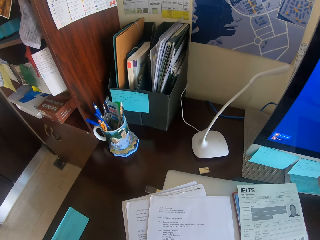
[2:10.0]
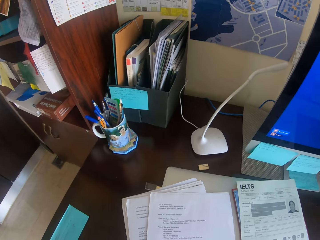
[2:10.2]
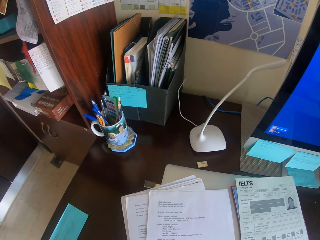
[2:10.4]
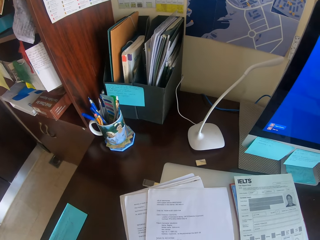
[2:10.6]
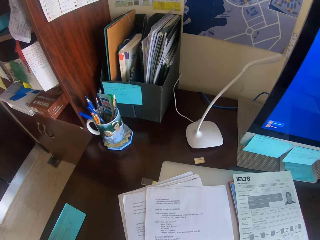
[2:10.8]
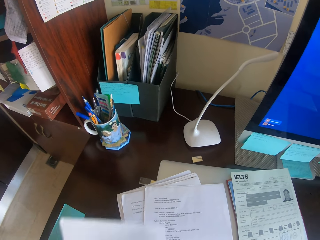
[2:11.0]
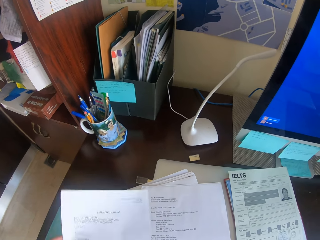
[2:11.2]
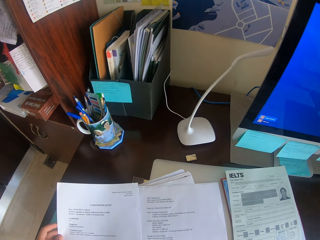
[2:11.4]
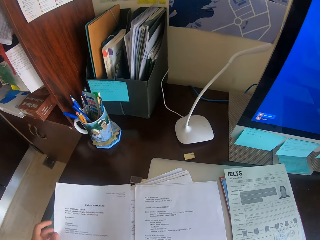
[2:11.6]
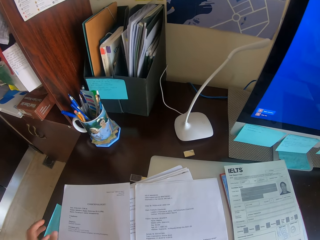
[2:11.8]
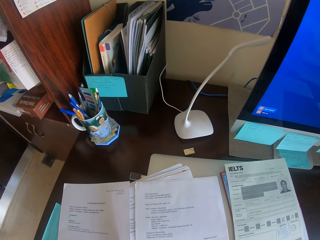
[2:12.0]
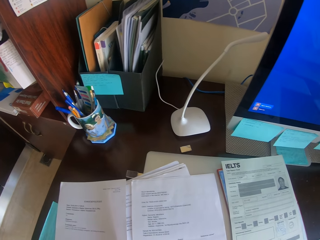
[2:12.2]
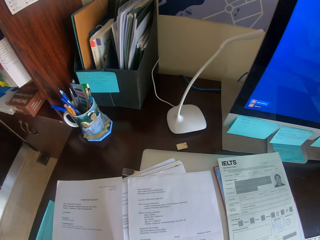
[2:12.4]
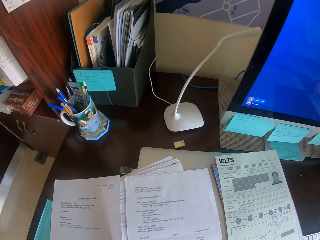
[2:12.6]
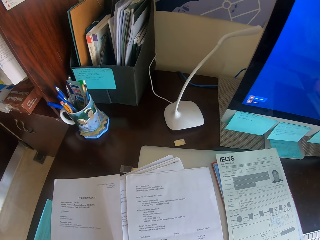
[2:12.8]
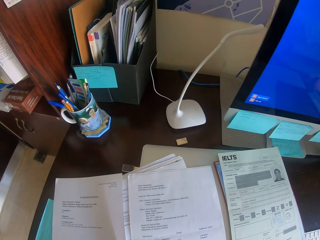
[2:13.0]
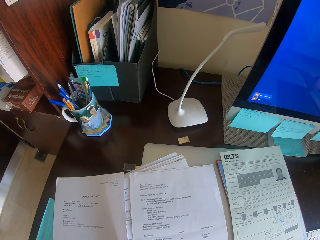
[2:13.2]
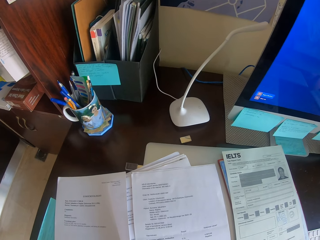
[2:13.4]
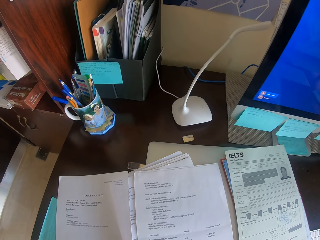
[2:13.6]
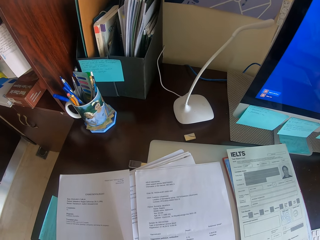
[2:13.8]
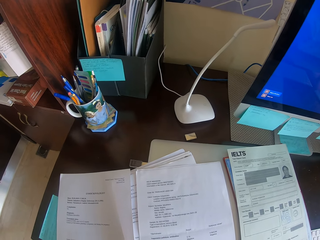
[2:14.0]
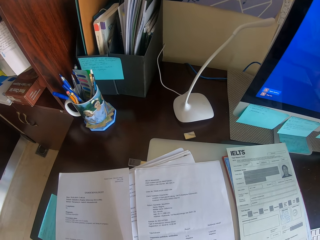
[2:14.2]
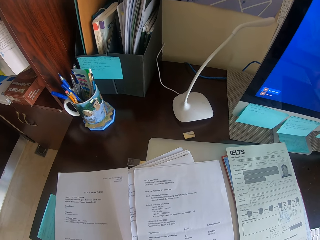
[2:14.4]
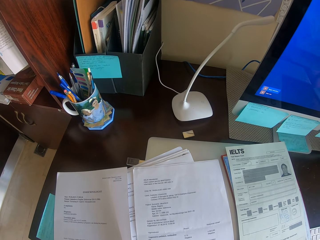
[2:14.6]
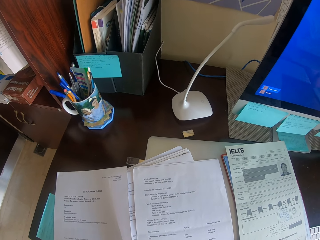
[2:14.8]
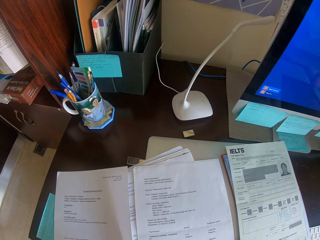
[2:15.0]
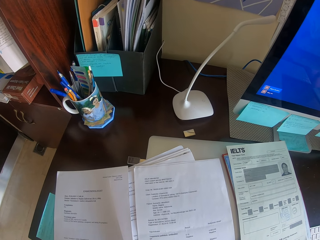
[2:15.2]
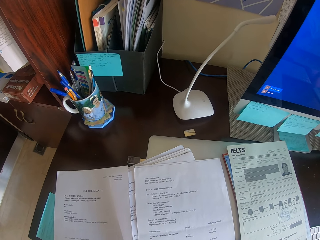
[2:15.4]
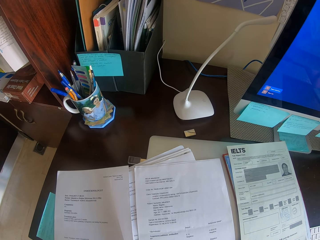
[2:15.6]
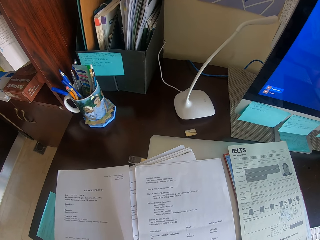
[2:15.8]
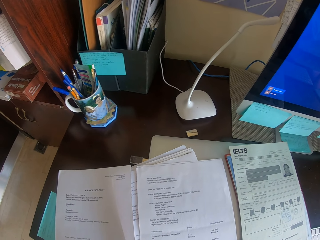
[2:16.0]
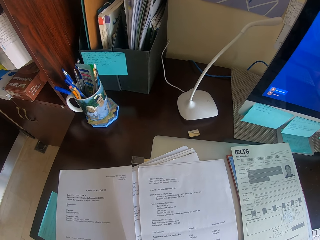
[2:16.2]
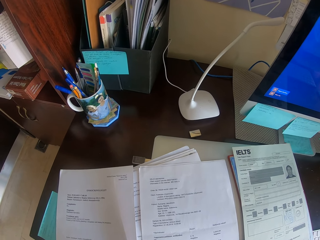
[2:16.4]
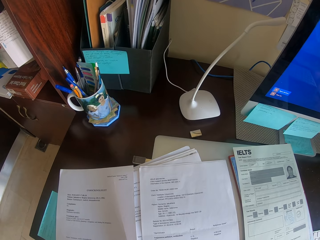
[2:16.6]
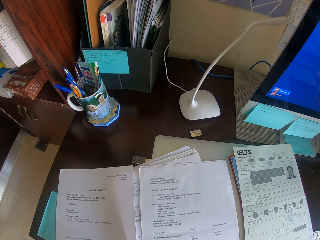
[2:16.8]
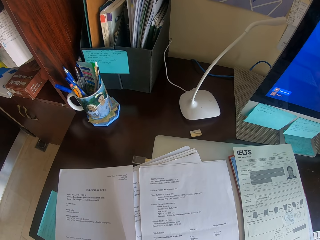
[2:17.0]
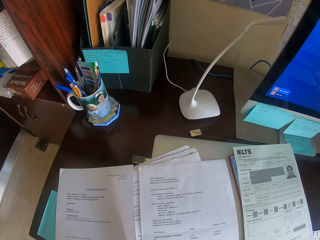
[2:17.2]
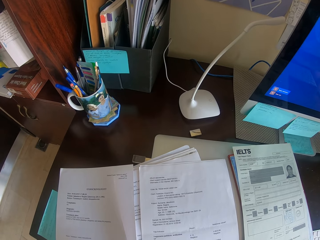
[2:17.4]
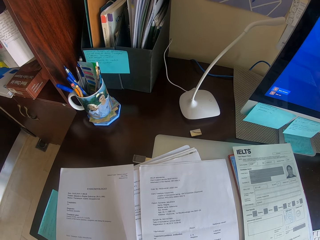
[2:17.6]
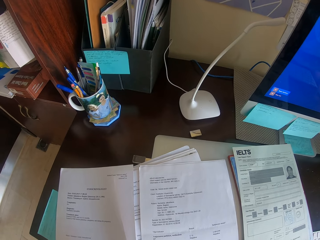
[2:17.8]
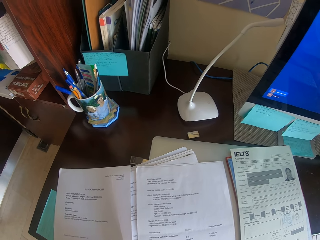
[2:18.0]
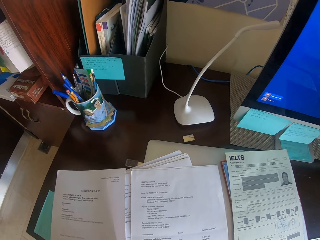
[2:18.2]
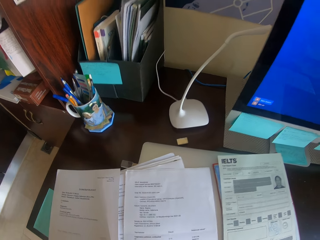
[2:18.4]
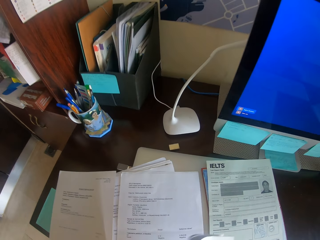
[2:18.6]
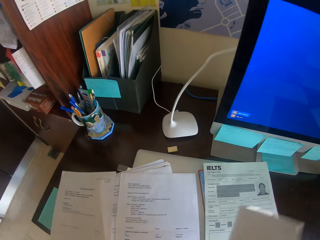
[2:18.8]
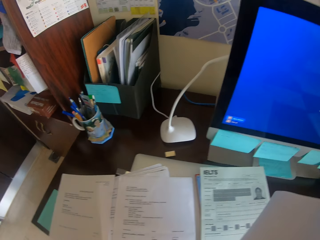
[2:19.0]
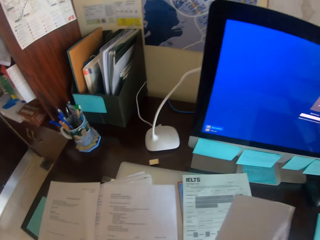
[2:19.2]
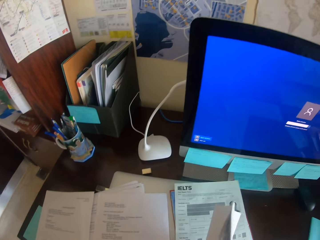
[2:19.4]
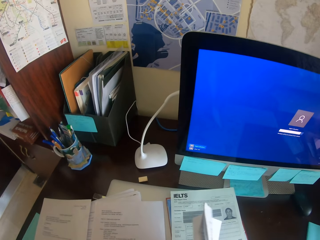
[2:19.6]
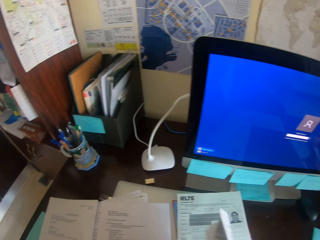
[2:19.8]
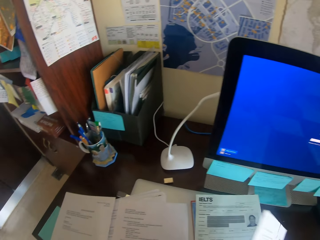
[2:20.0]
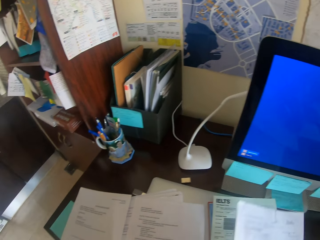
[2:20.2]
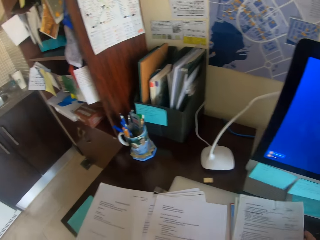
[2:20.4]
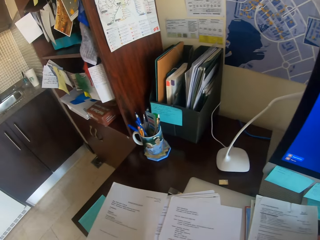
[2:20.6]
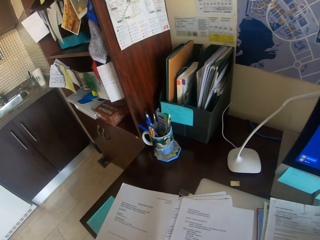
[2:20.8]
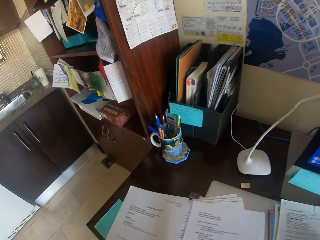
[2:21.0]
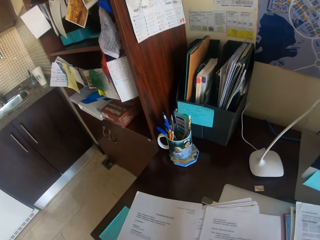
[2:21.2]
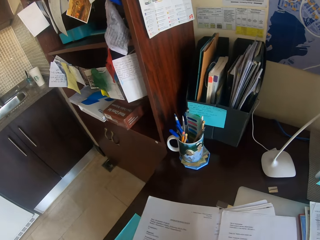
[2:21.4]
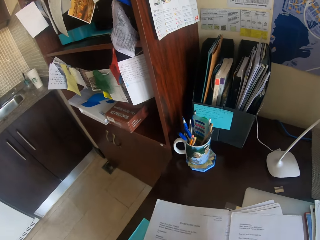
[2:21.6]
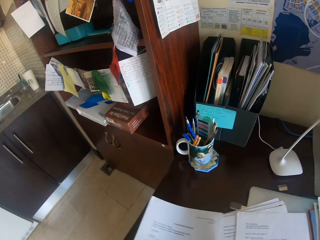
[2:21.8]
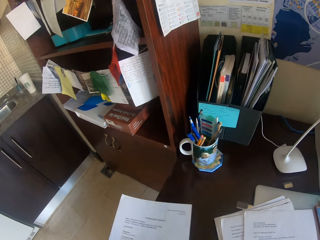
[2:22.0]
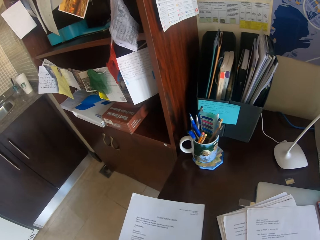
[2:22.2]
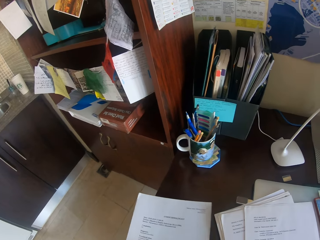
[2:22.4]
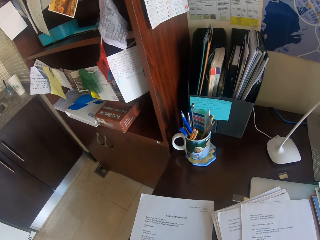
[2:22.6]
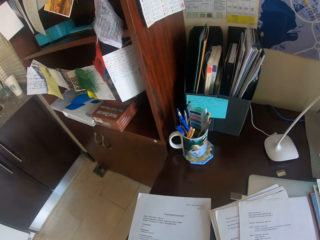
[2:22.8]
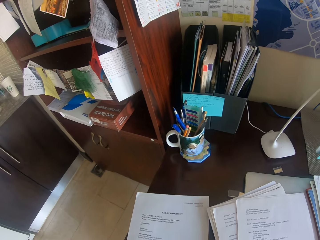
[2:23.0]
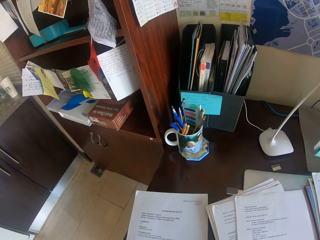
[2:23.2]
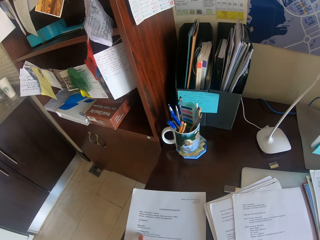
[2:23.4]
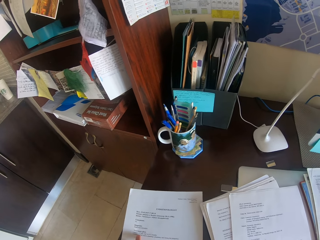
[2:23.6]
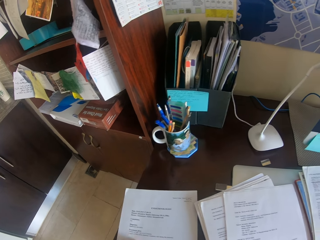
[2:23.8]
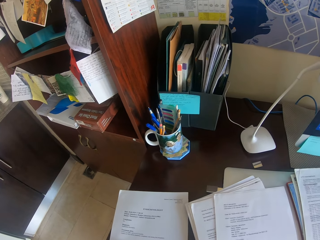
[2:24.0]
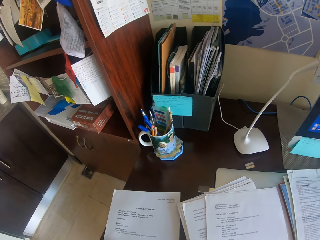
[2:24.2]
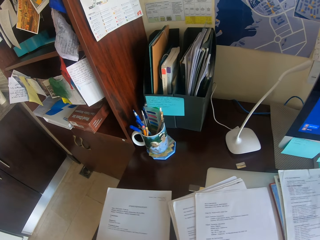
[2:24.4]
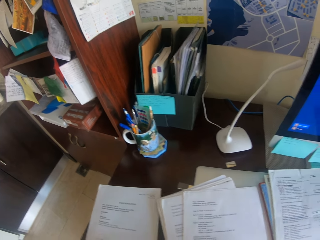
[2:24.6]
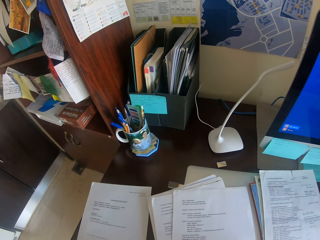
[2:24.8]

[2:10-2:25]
The camera wearer puts a paper on the desk. They look at the papers. They hold a paper. They put the paper on the desk. They move the paper on the desk. They pick up the paper.

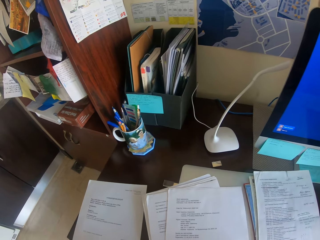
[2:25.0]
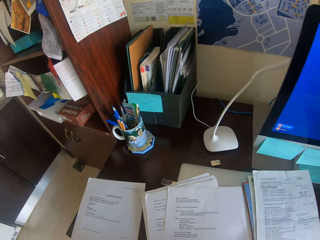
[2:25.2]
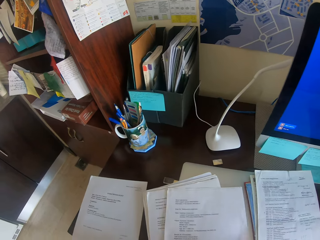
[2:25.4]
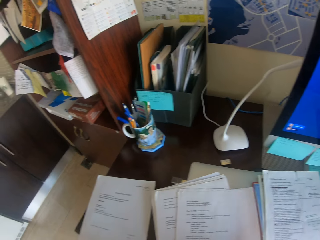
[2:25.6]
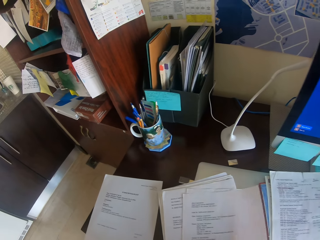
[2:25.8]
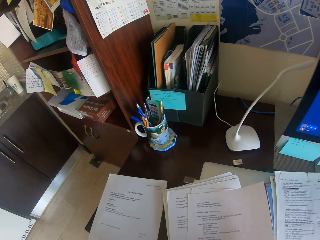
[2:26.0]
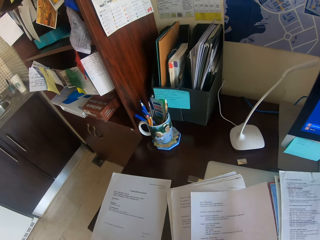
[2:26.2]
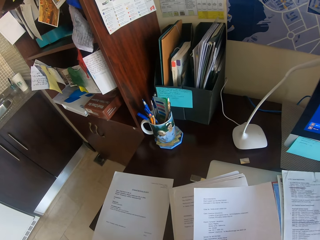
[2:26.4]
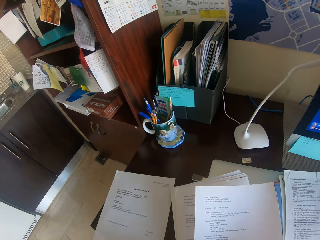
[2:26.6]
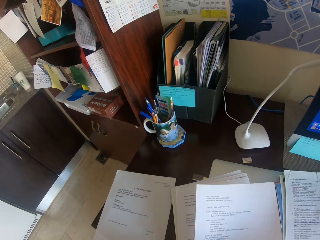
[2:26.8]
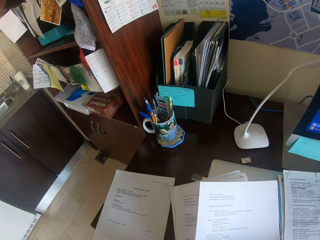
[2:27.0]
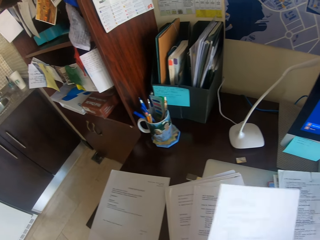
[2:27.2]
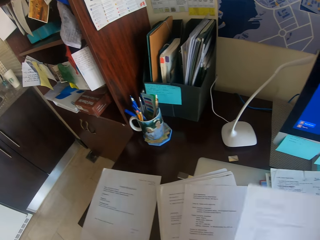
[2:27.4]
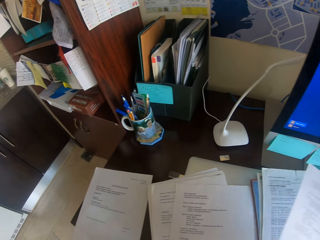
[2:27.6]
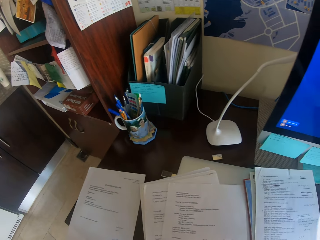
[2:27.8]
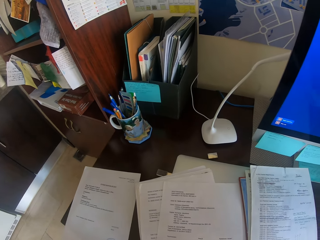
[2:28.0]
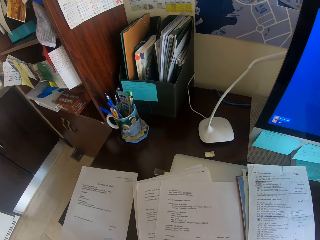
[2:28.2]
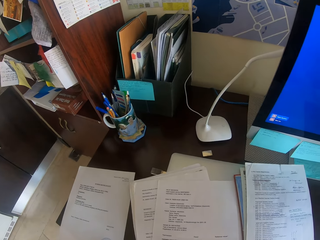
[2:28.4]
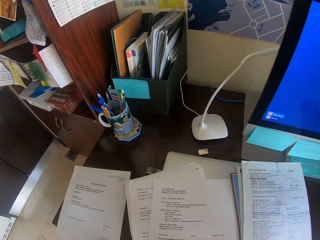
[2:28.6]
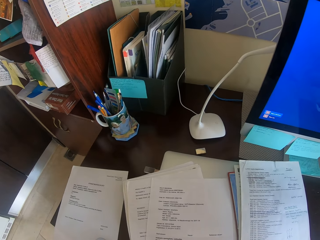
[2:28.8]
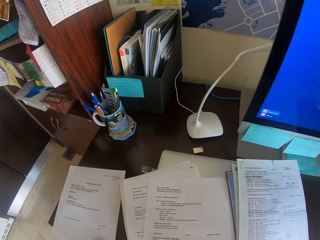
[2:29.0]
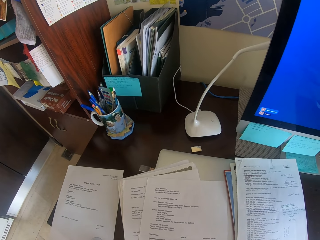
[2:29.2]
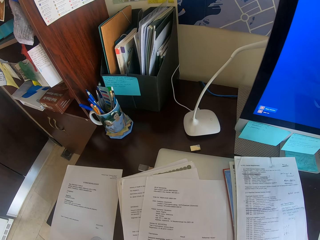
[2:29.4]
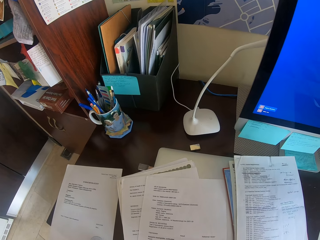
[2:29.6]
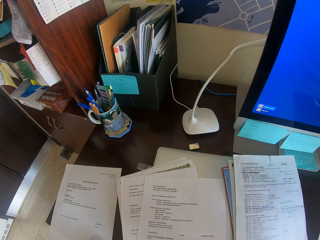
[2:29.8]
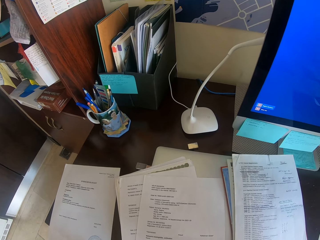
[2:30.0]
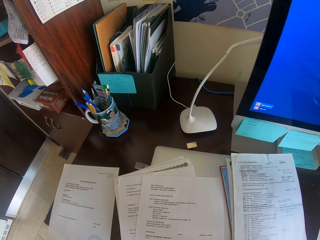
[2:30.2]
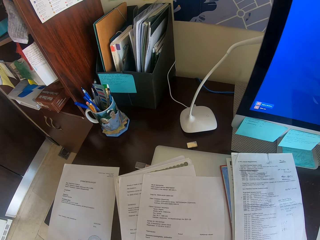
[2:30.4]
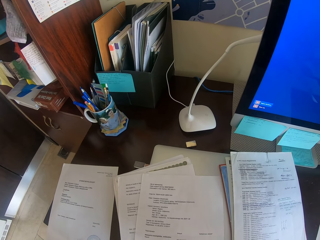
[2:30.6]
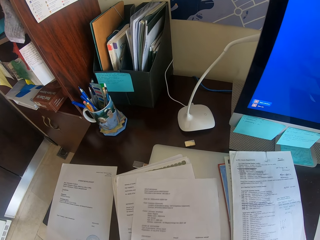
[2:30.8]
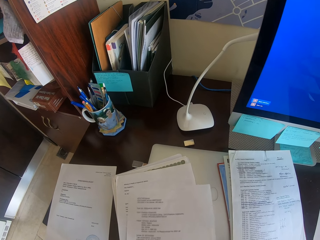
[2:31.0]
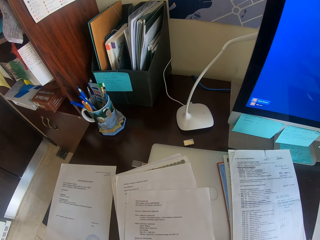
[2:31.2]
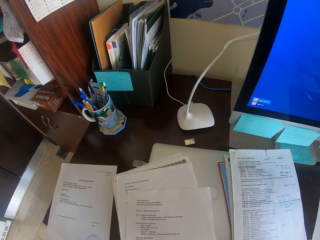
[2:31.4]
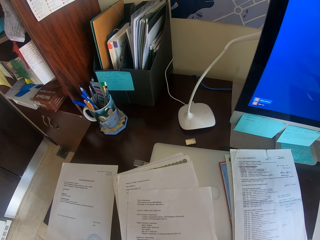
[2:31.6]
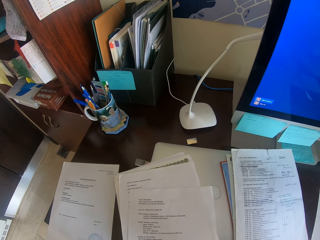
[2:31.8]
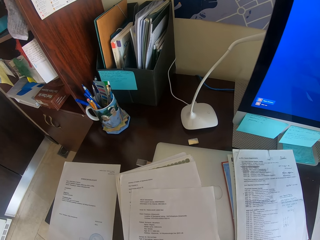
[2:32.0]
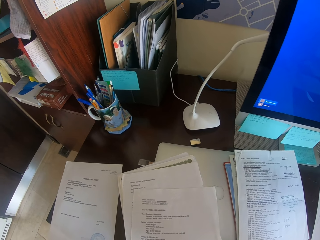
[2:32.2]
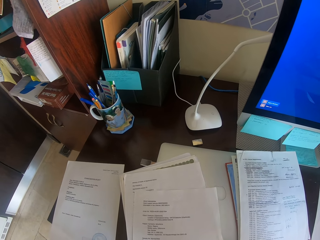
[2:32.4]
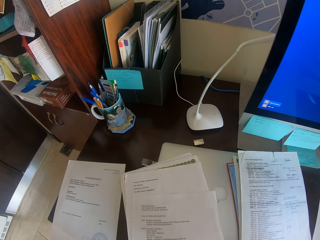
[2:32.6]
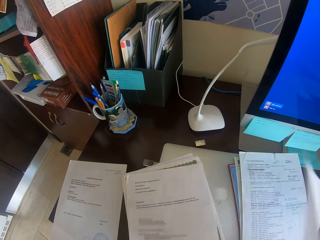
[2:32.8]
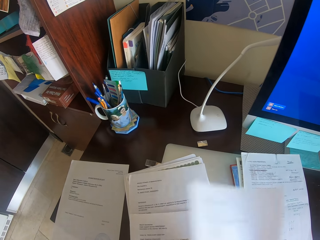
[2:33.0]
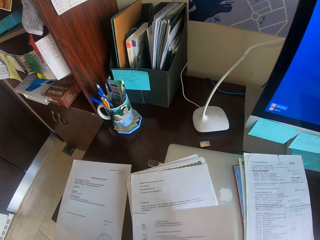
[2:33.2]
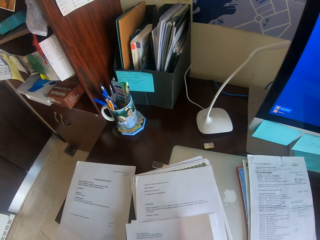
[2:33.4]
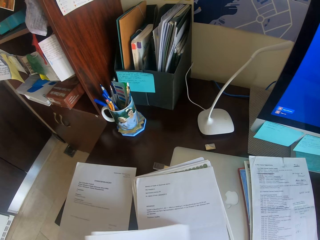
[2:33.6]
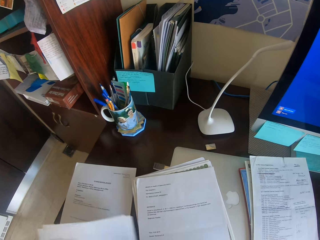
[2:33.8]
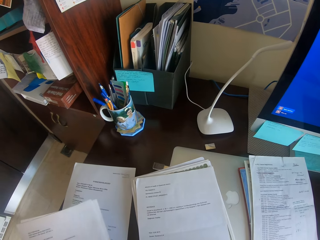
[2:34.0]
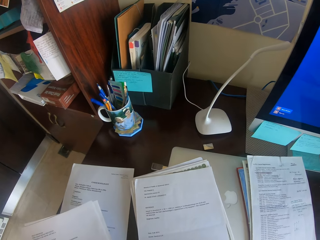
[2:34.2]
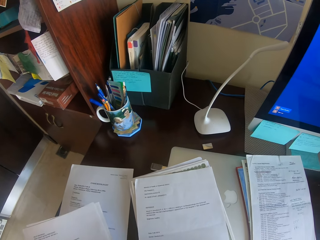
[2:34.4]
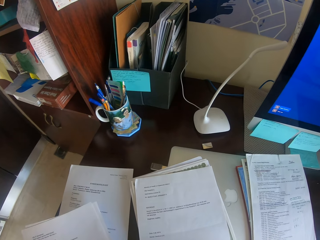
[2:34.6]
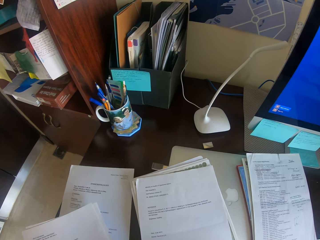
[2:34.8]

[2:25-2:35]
The camera wearer takes a paper. They move the paper on the hand. They move the paper to the left hand.
